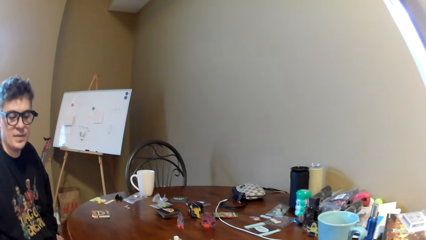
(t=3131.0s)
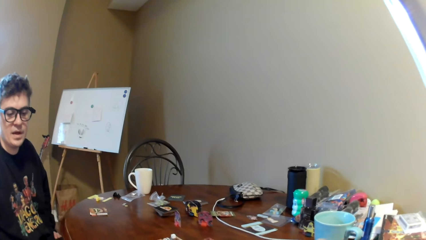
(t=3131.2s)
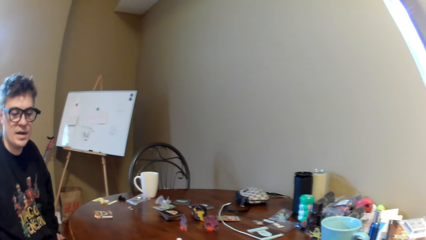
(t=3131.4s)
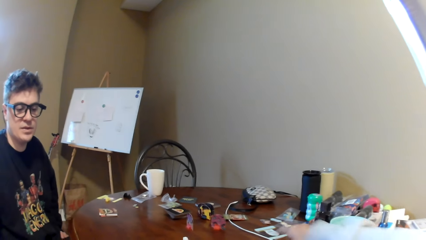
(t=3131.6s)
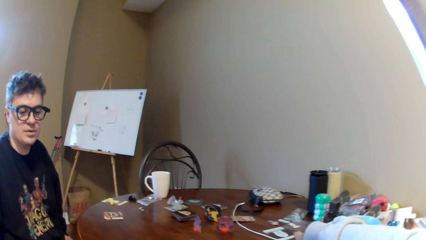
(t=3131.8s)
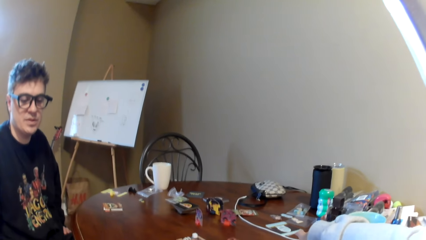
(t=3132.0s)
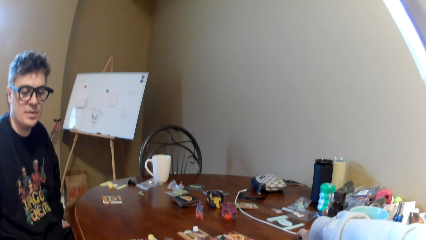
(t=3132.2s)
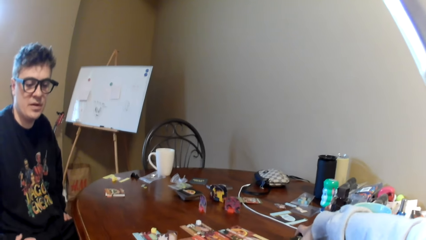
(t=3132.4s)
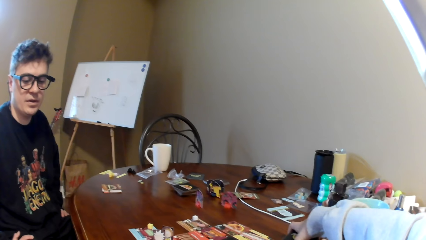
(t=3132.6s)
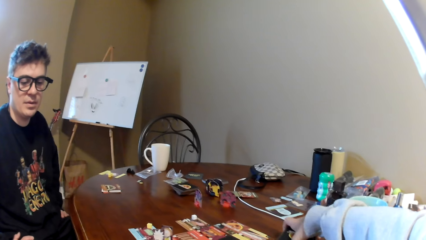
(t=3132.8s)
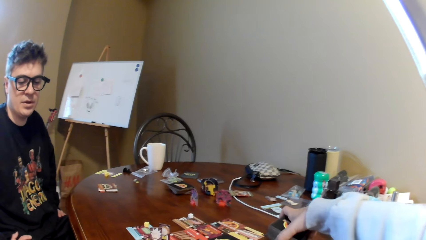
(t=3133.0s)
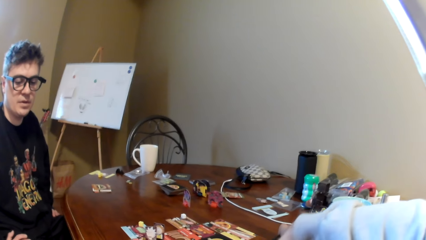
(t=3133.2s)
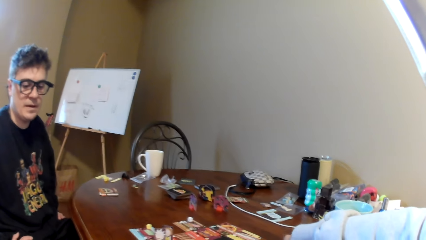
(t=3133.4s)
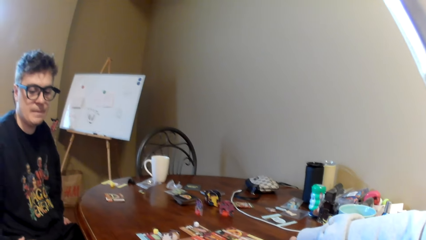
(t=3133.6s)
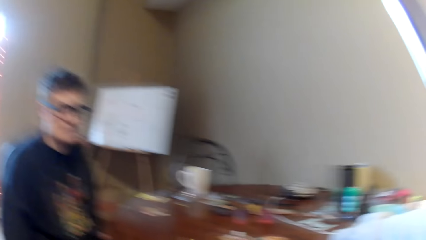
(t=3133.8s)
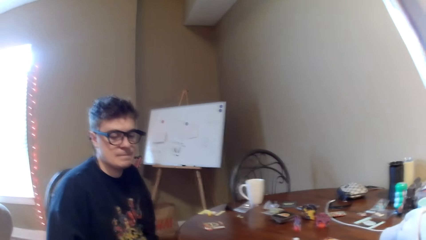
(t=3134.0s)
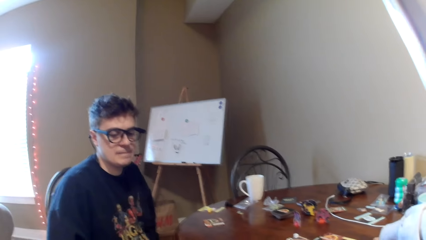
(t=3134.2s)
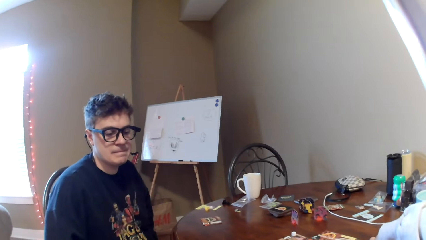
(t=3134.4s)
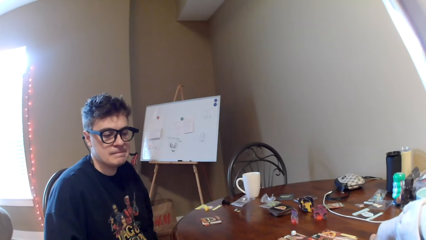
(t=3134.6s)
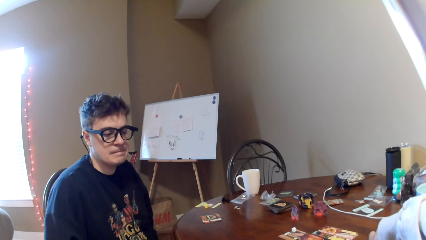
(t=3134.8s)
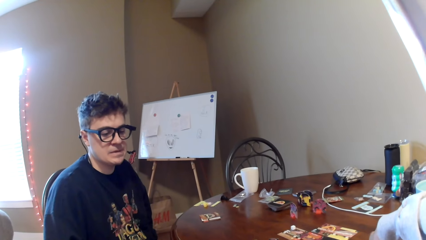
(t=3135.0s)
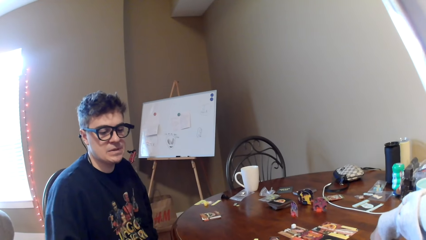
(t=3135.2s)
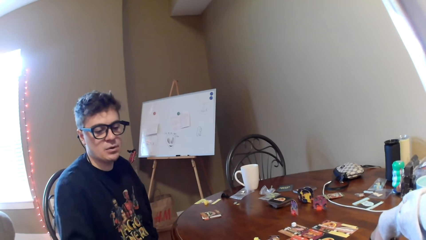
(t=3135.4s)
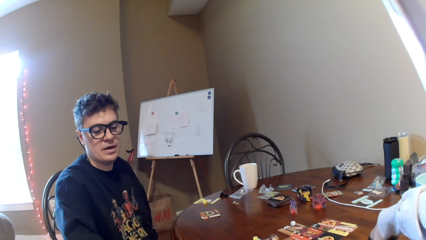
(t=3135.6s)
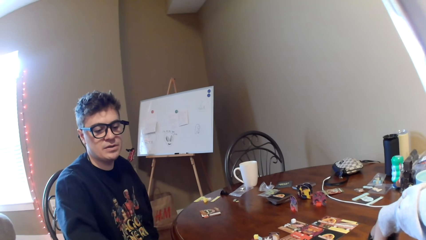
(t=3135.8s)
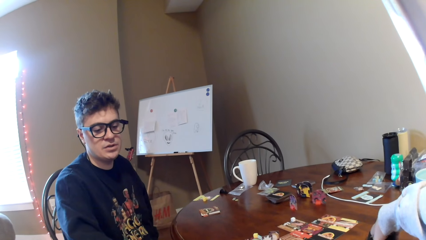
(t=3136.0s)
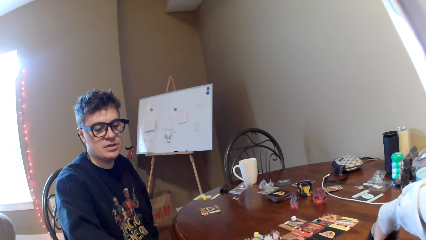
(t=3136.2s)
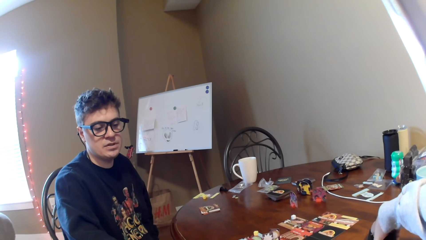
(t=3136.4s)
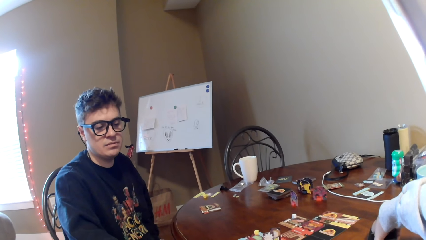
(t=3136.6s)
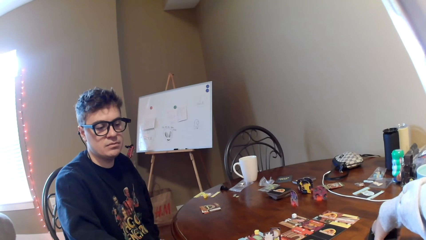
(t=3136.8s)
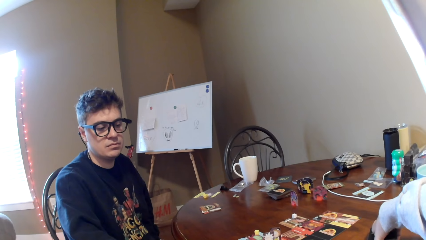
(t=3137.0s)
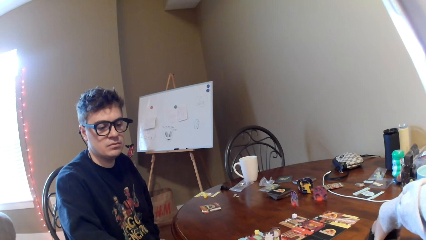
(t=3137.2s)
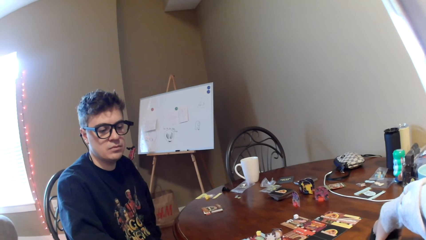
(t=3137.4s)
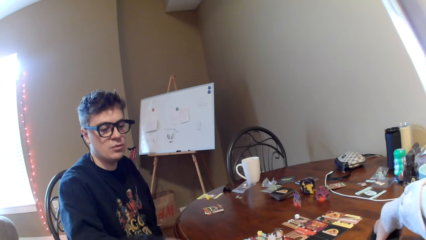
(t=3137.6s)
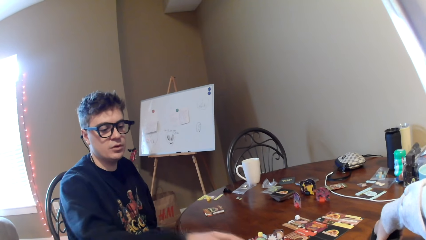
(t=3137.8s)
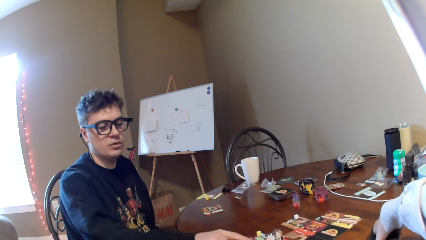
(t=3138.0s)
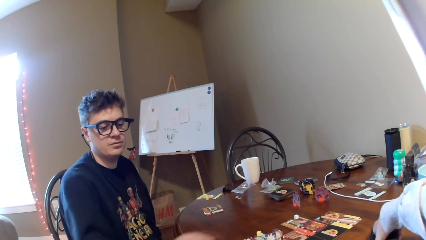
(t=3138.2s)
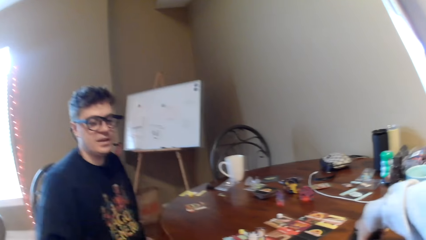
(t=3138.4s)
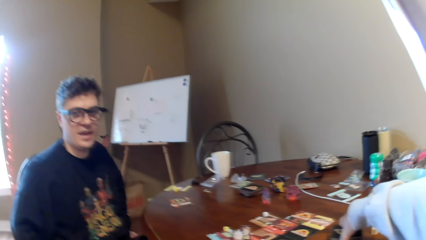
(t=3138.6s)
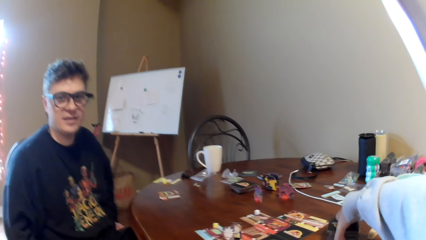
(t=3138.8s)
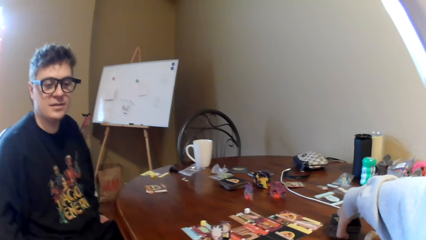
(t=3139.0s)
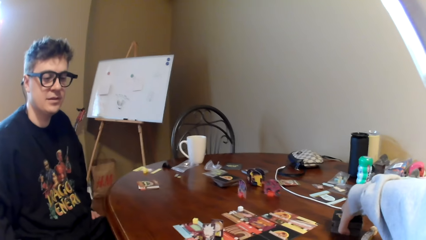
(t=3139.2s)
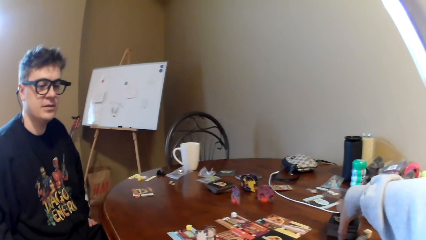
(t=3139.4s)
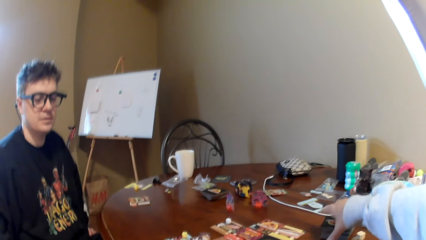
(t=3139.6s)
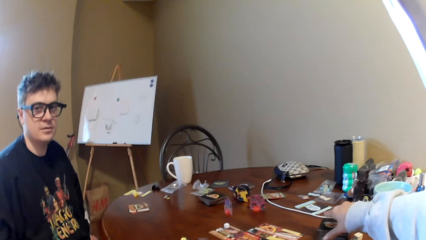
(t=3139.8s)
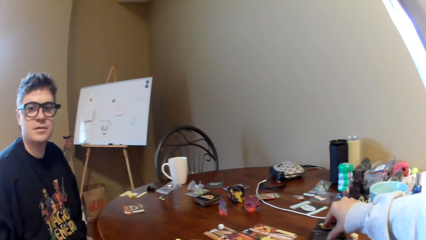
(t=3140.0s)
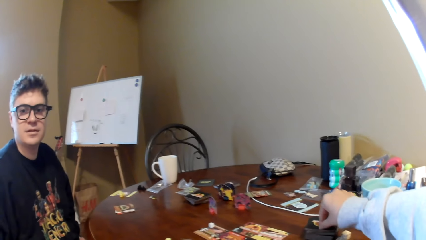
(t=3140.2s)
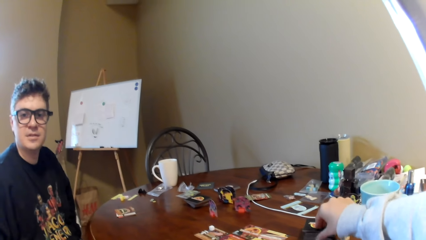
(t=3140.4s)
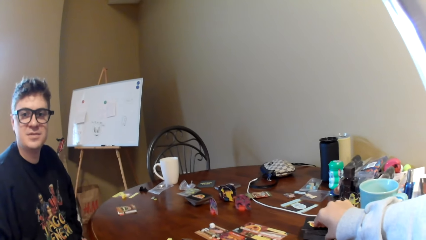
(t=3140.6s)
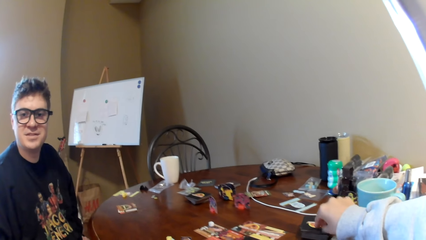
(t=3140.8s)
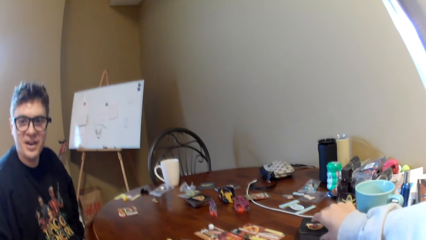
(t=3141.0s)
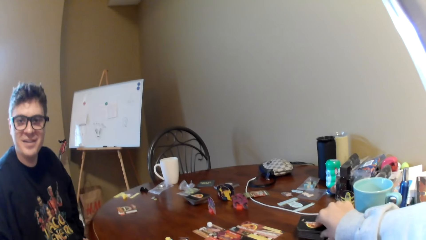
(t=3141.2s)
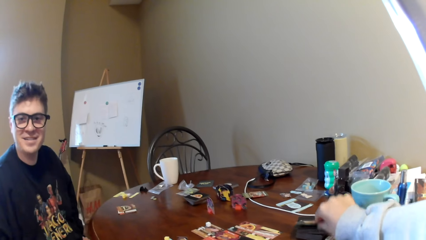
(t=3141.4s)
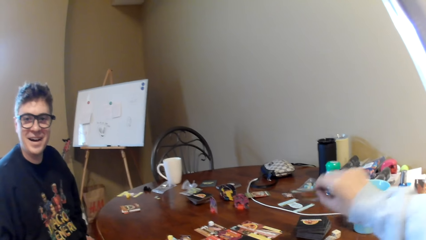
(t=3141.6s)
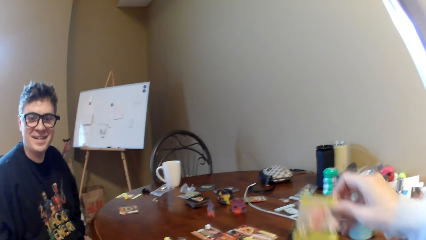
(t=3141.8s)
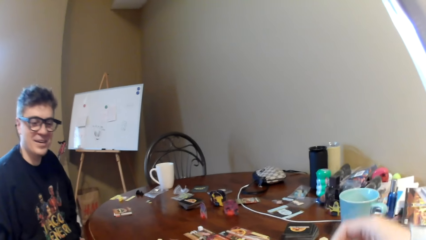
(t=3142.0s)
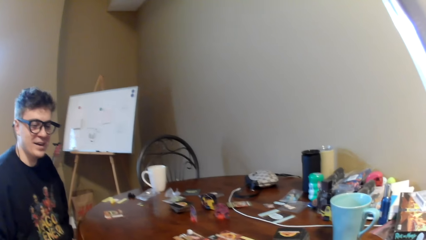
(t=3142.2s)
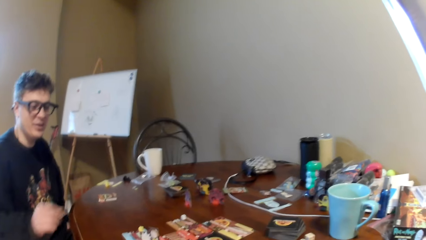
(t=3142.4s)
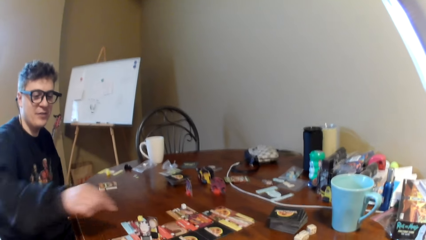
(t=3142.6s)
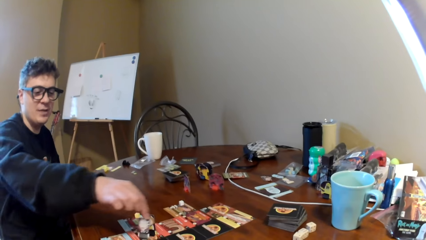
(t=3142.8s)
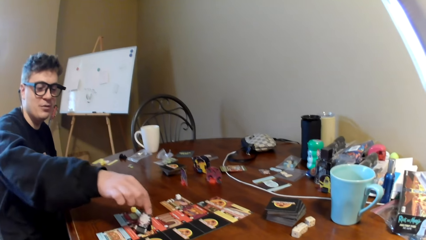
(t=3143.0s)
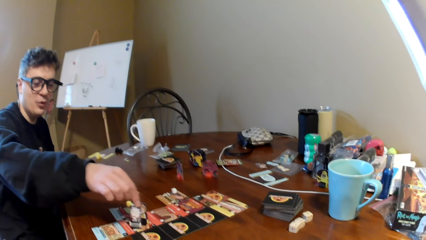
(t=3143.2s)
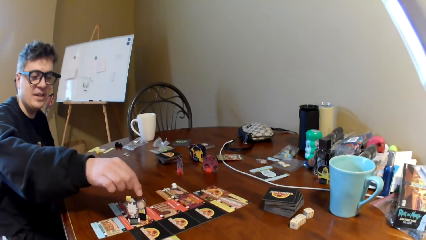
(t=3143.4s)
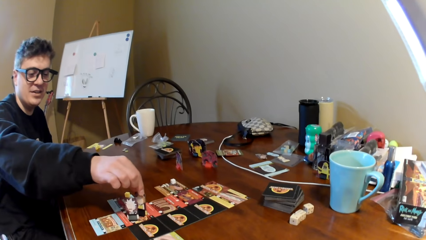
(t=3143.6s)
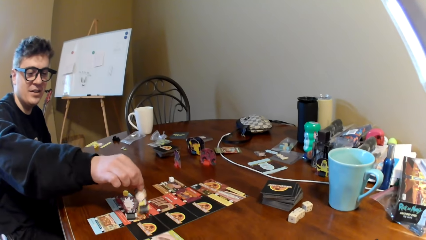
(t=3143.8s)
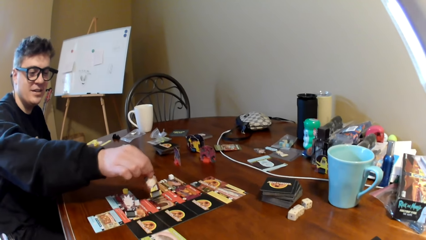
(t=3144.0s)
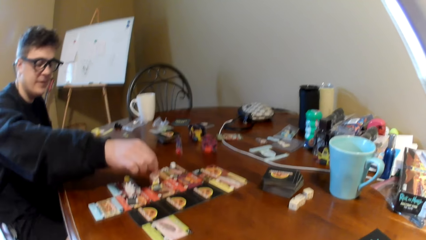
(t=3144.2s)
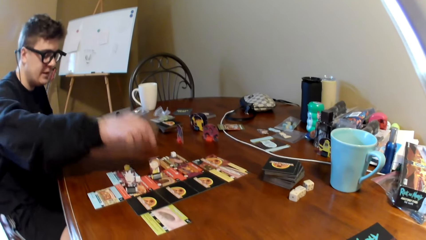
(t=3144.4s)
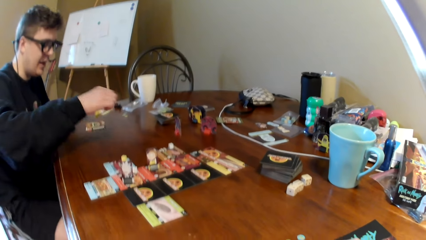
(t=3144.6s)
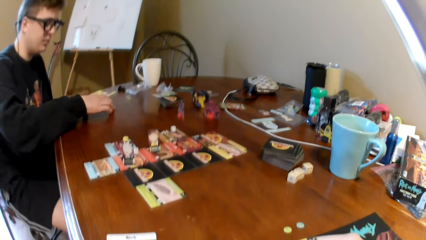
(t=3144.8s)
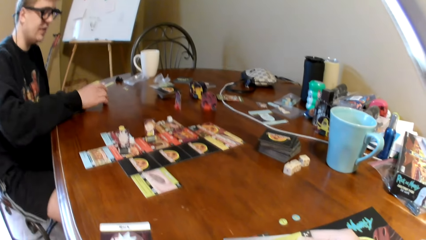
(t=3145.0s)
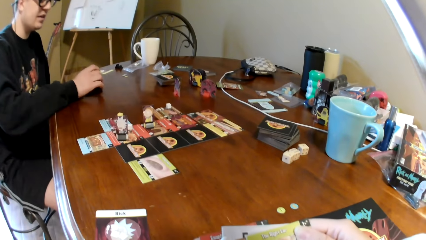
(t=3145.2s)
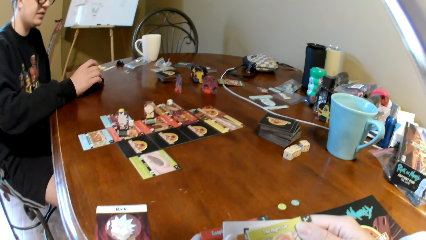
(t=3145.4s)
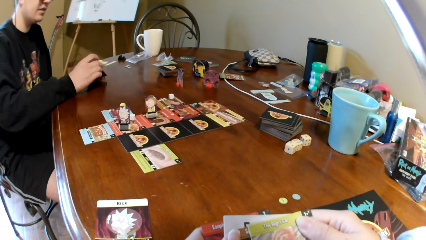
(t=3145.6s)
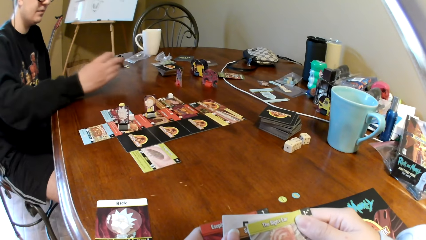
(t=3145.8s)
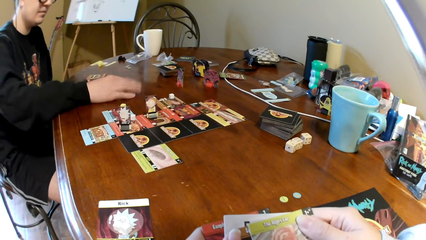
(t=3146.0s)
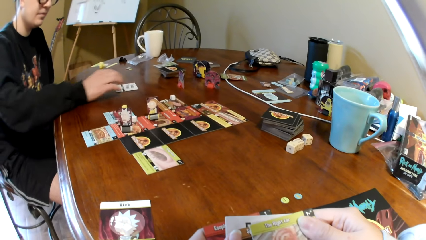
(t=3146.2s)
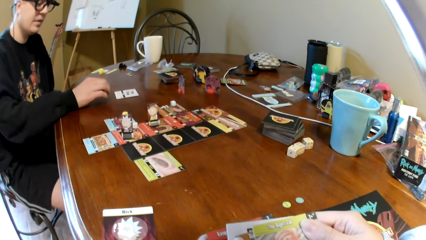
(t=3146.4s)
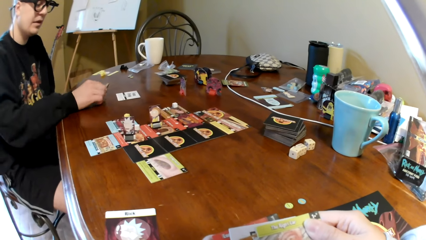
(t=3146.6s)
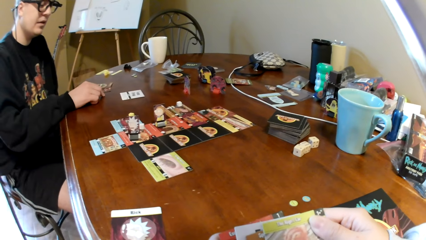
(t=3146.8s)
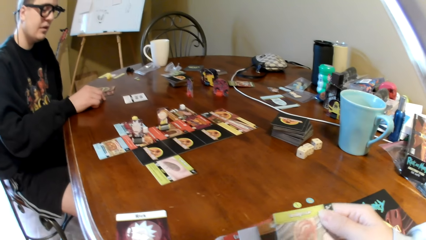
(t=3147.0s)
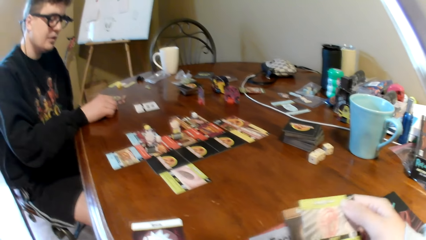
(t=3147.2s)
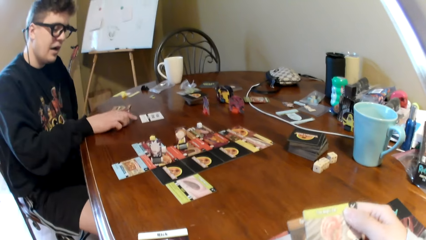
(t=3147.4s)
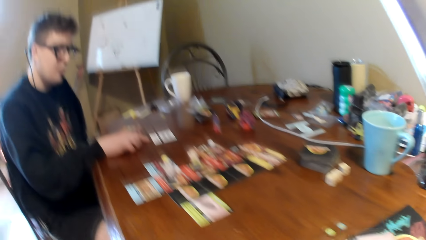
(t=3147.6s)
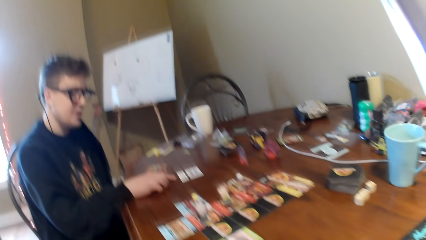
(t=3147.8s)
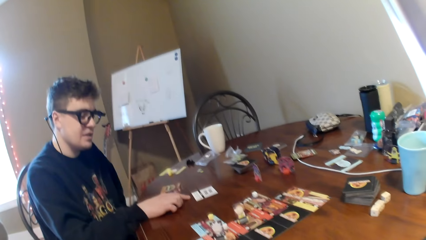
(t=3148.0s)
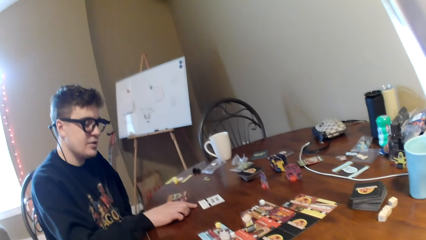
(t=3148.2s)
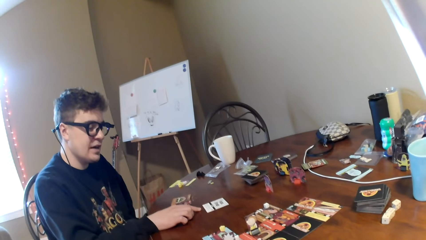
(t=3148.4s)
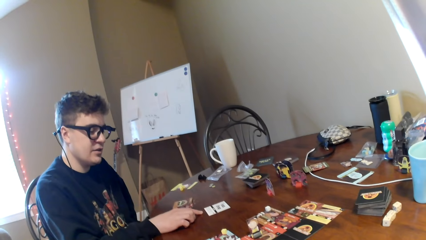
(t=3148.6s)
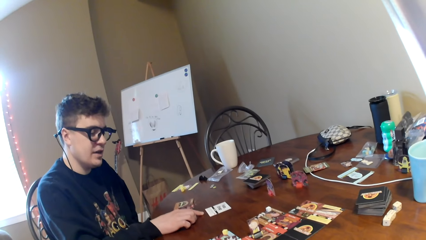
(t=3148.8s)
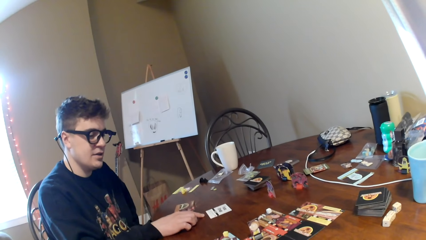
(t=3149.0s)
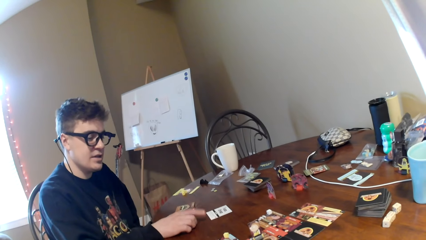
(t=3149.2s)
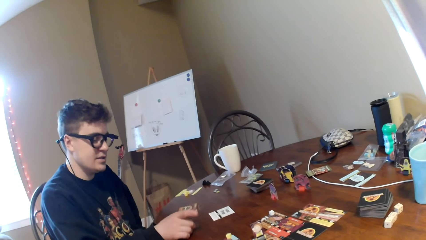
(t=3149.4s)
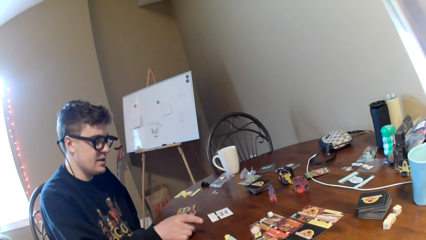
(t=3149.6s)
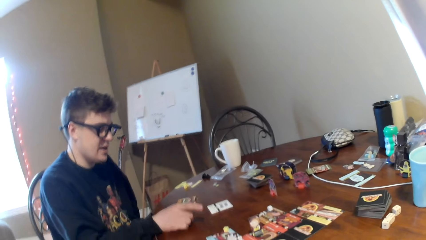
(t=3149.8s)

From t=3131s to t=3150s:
The camera wearer holds the cards on the table. They pick up the cards on the table. They look at the man. They move the cards on the table. They take a card on the table. They put the card in the hand. The man converses with the camera wearer. The man plays a card game. The camera wearer looks at the cards in the hands. They look at the man.
